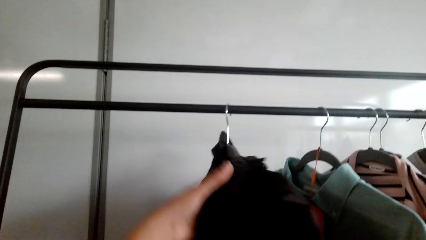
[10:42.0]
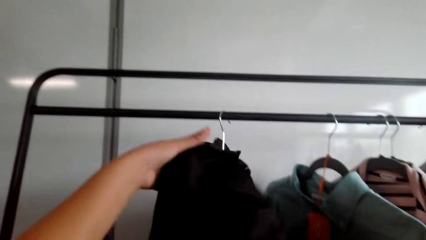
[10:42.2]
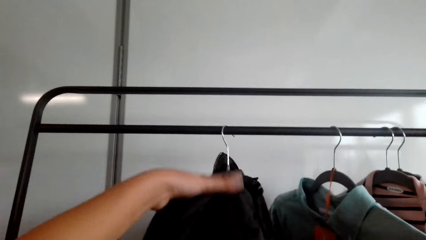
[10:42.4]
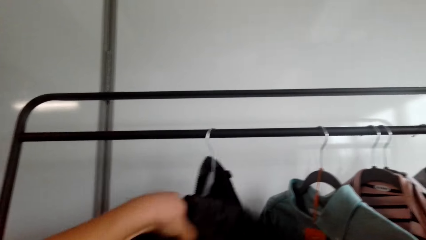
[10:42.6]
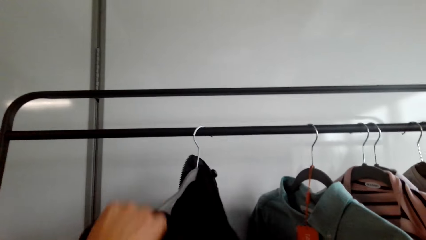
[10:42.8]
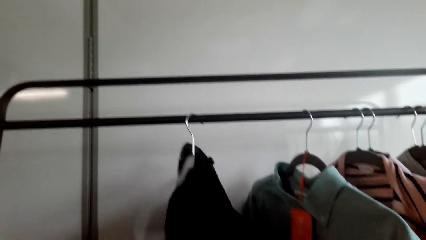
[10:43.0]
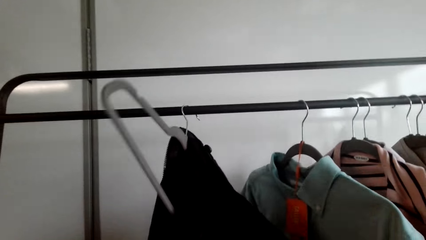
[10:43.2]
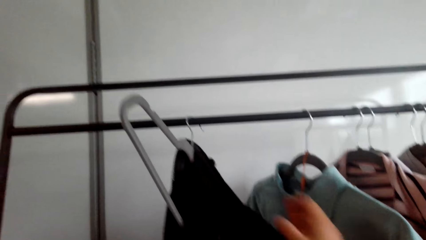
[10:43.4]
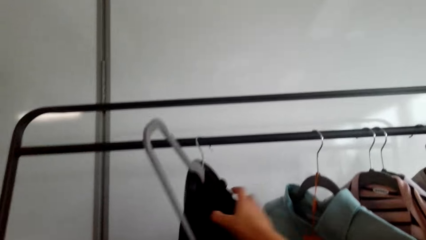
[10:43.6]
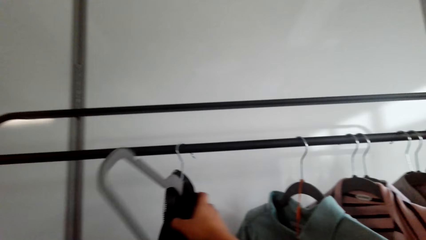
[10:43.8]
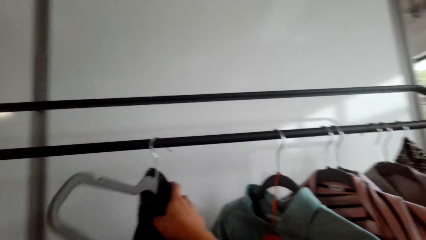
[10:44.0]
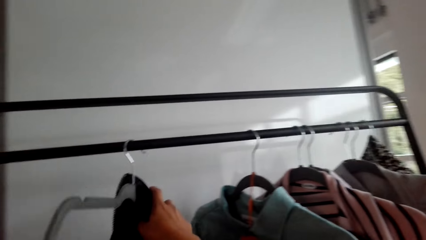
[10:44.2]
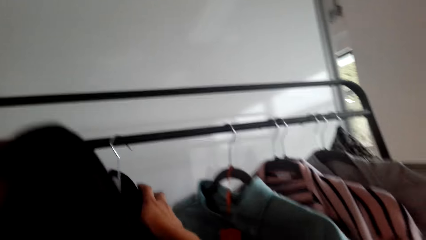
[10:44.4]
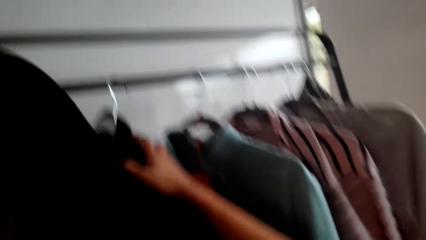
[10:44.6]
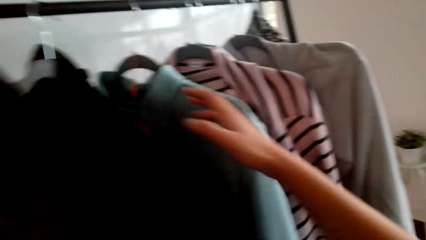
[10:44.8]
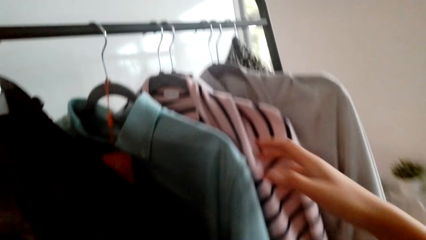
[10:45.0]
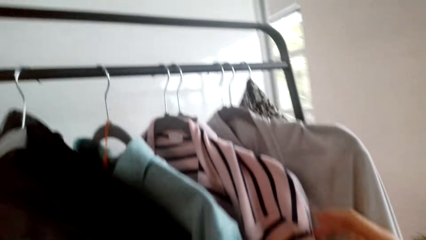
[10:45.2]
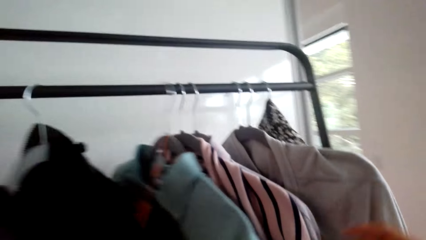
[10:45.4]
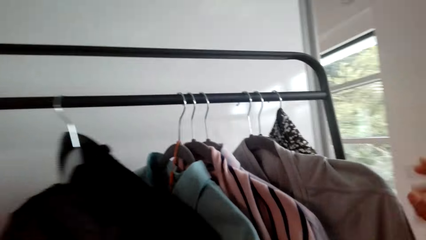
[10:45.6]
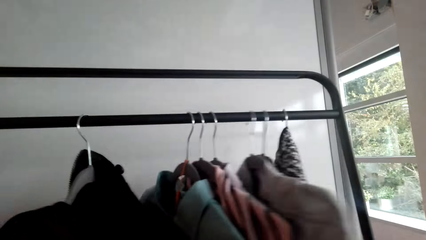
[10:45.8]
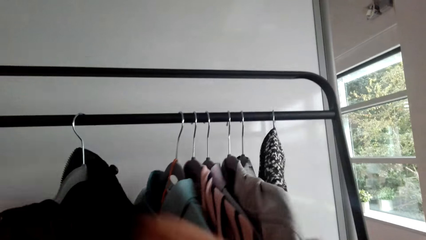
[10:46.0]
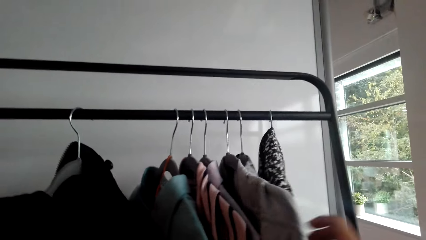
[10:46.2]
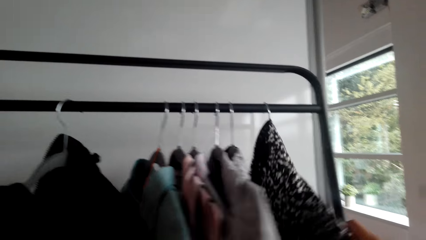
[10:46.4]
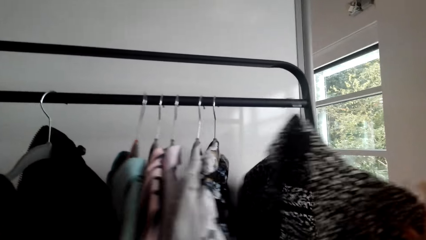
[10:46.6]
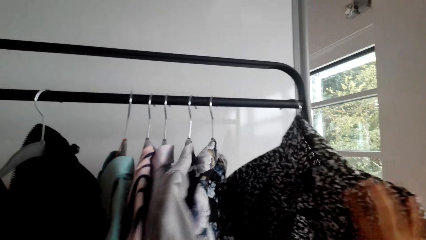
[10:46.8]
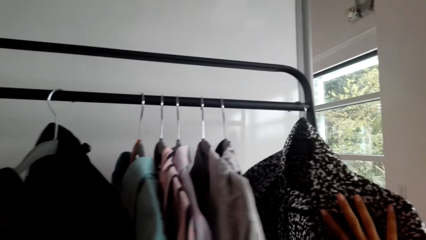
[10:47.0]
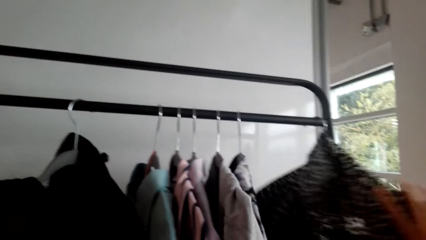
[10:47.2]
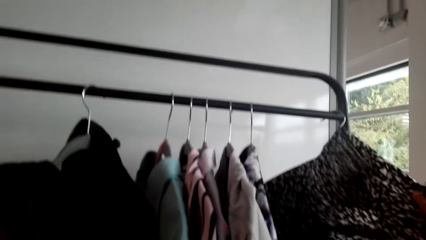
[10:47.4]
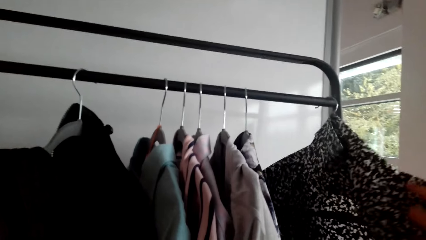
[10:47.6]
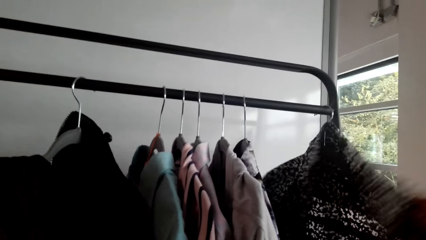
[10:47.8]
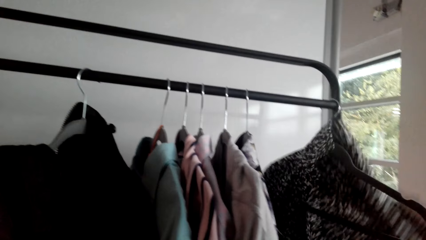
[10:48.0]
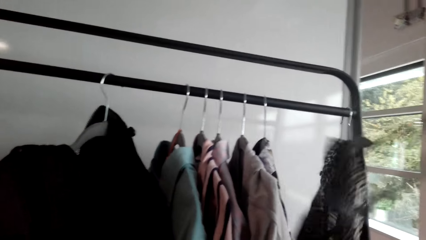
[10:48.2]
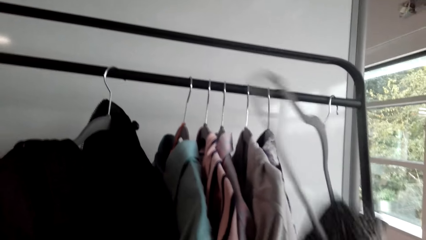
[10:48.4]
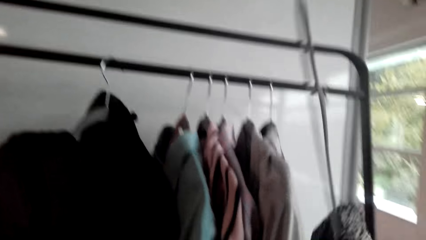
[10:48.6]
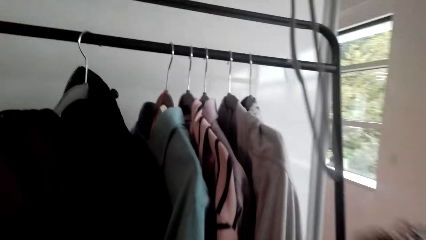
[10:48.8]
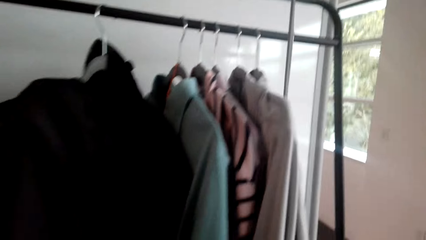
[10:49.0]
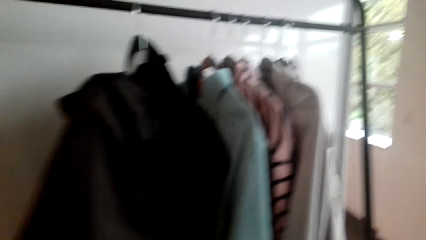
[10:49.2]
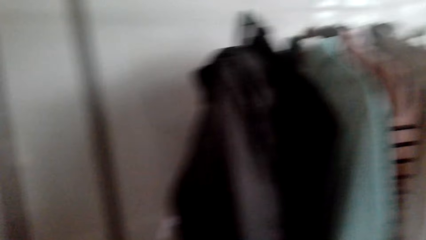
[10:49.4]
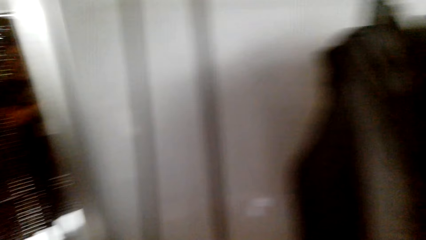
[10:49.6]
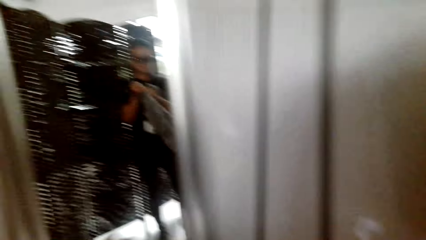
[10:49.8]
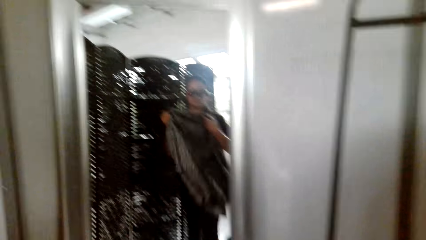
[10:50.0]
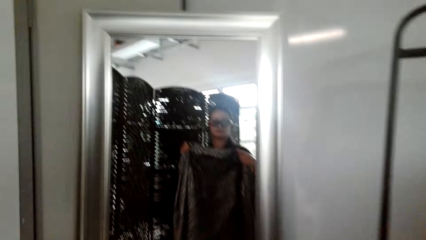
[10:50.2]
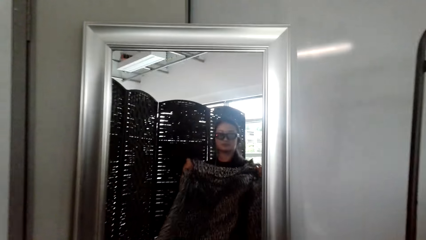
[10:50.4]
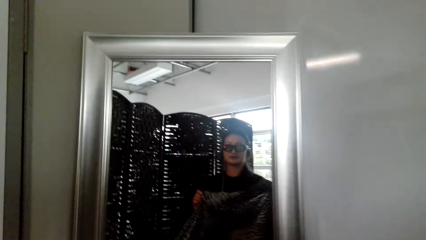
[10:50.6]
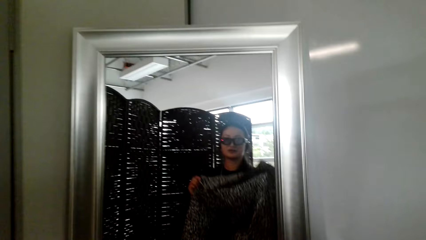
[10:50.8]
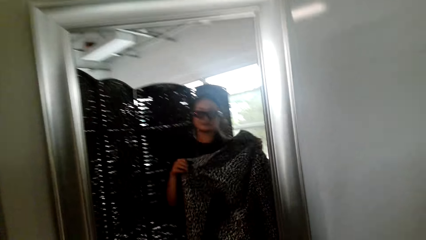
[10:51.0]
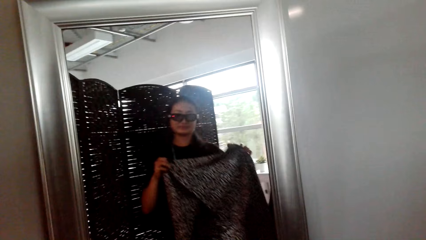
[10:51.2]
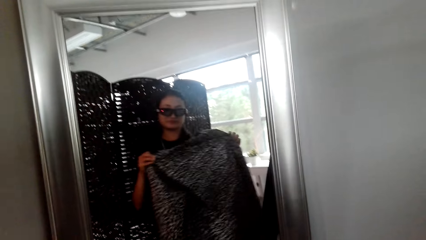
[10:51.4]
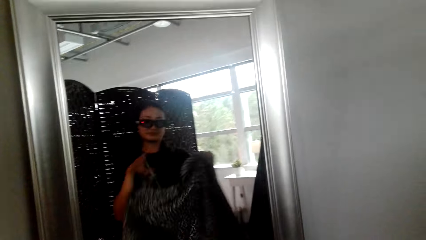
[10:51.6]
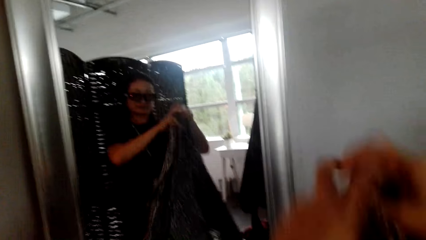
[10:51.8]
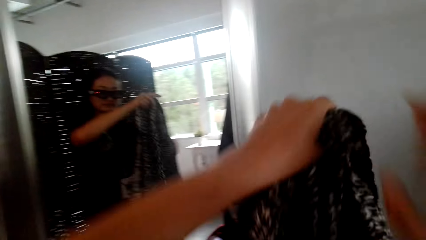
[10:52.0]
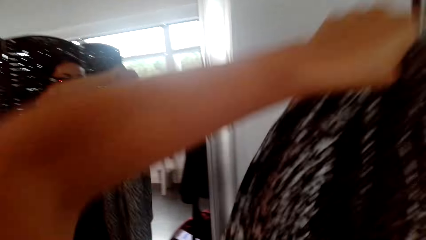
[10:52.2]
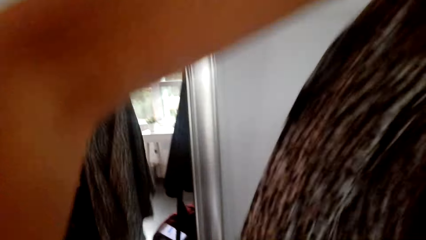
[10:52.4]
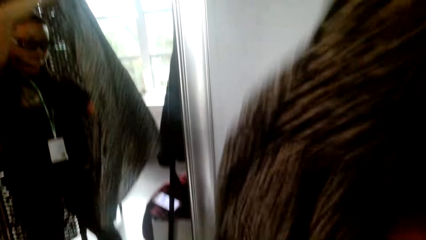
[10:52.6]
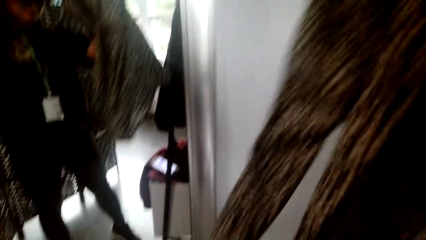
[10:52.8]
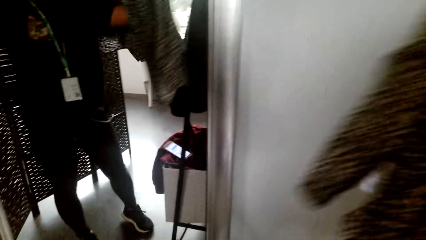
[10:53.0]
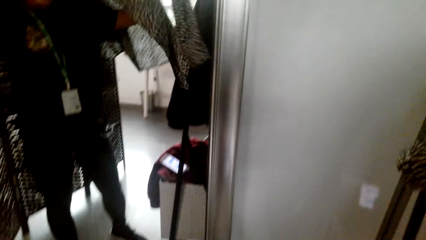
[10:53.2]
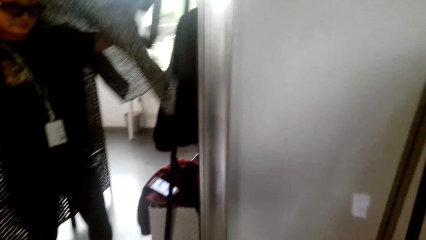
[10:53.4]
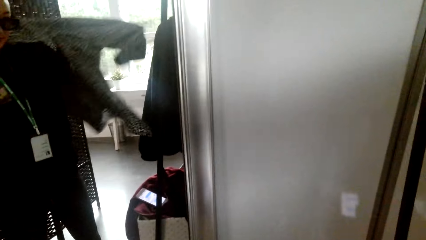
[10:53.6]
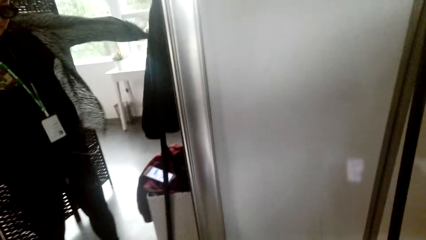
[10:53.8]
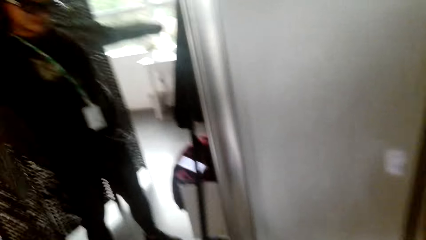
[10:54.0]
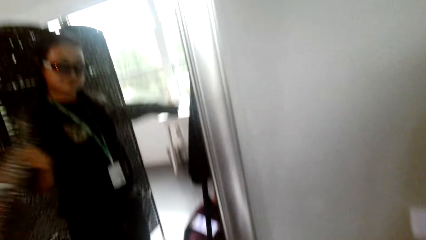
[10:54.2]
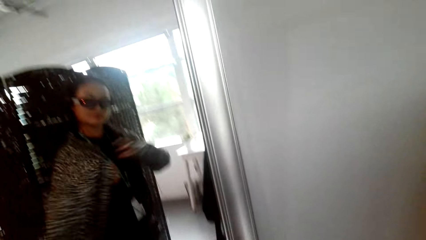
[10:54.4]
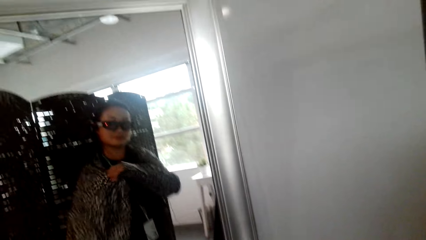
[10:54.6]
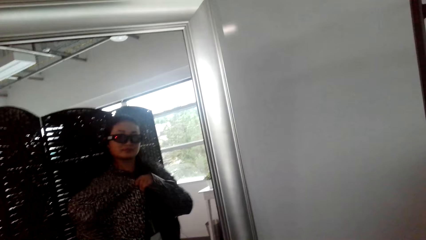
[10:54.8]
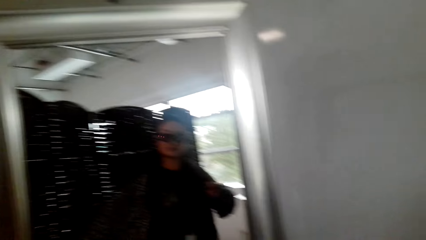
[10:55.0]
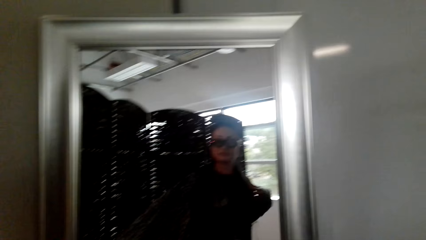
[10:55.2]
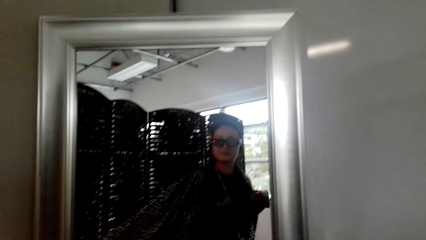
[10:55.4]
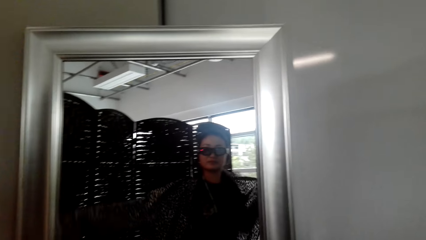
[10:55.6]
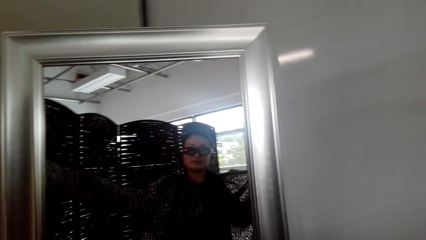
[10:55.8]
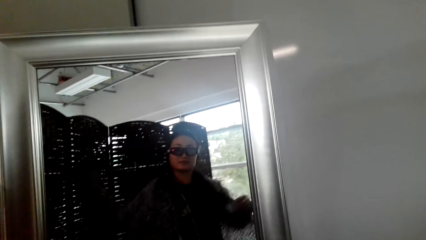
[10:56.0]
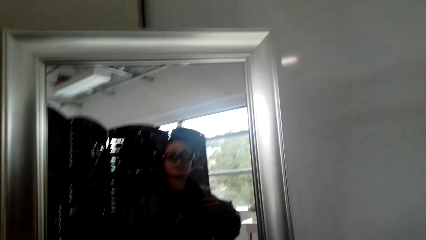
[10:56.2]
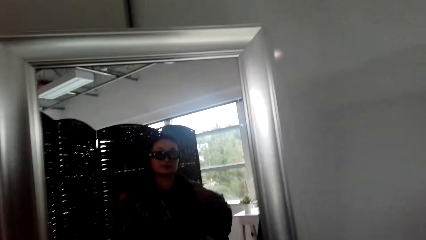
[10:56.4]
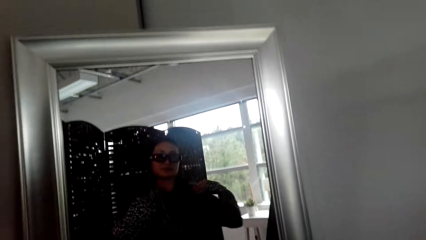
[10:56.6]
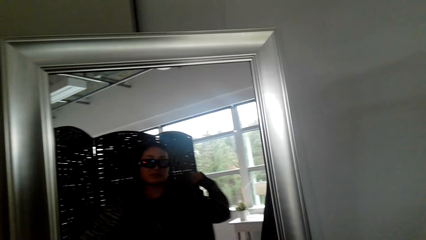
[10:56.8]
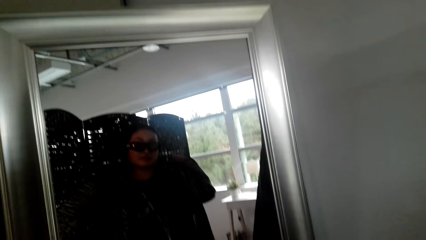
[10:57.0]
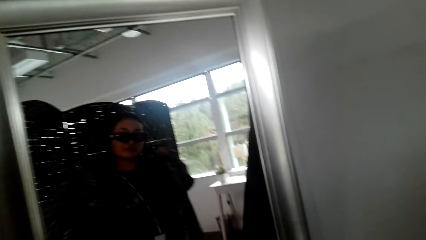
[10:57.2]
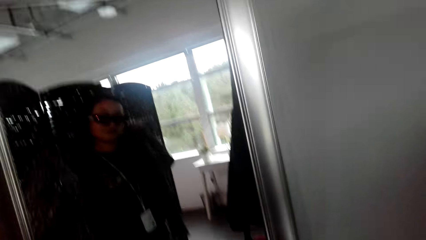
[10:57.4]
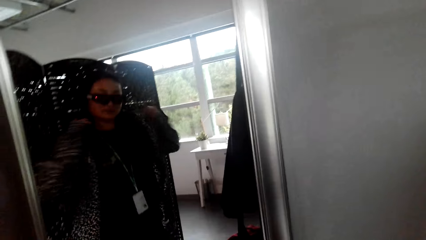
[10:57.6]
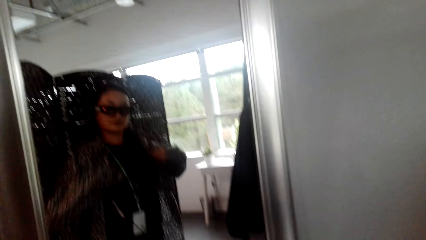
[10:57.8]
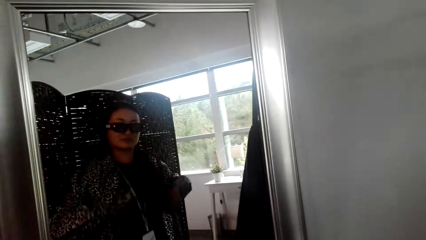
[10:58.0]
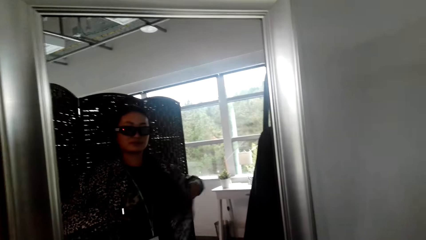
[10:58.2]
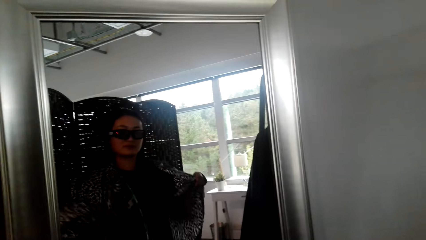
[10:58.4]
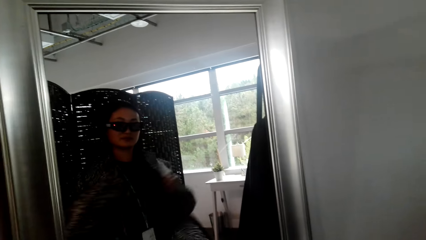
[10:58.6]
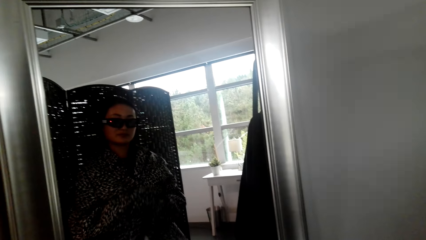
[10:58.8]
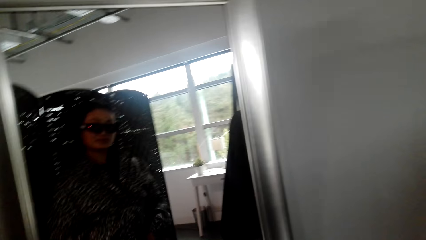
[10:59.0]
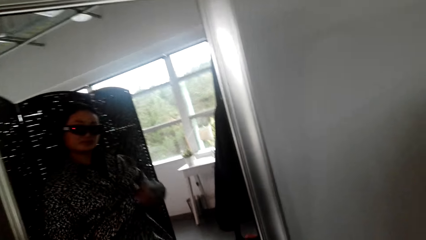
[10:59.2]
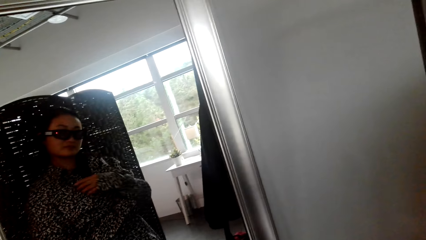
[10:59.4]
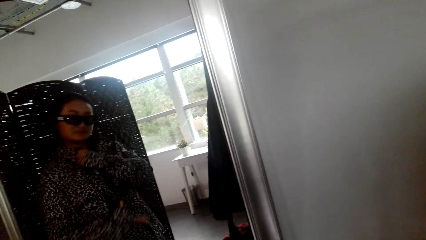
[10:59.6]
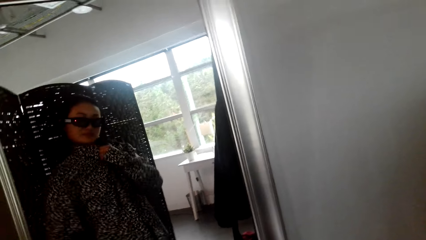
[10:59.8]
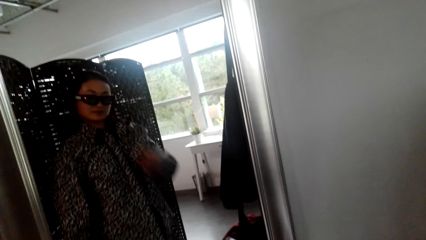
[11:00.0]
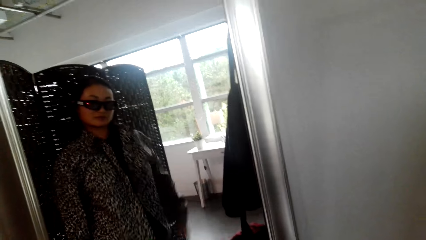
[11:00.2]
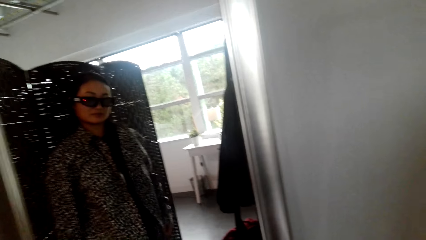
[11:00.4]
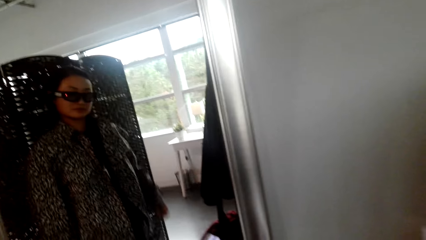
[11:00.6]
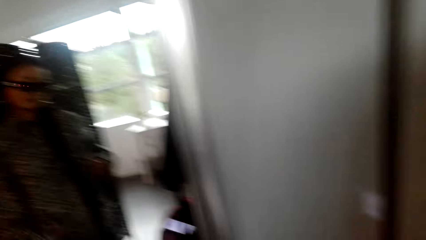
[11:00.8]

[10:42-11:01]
The camera wearer removes a sweatshirt from a hanger. They look at a jacket on the hanger. They remove a blouse from a hanger. They wear the blouse.
